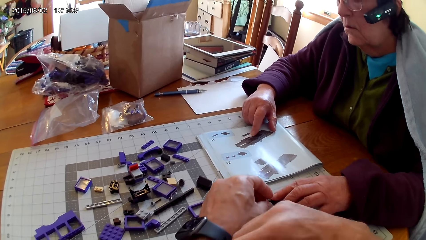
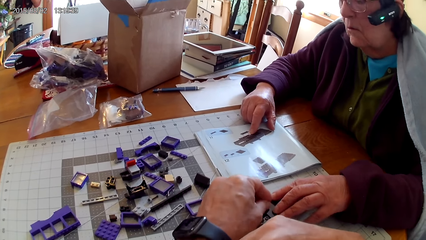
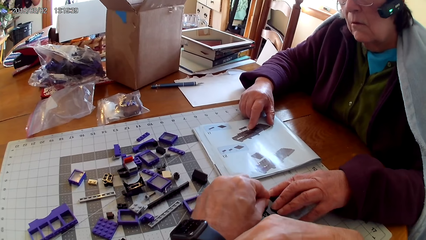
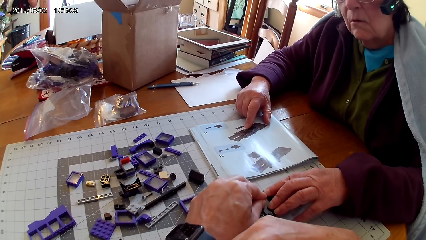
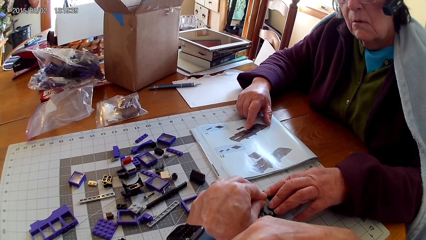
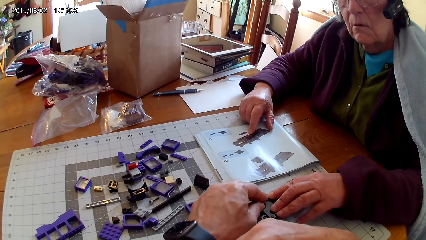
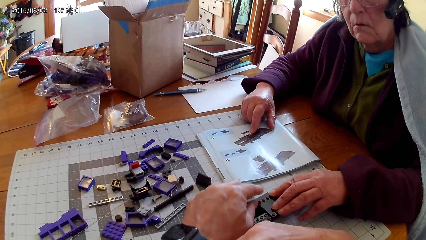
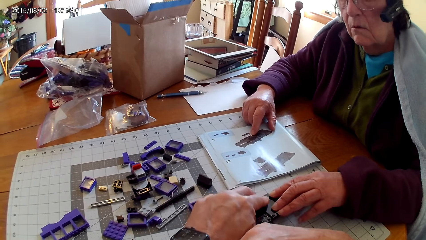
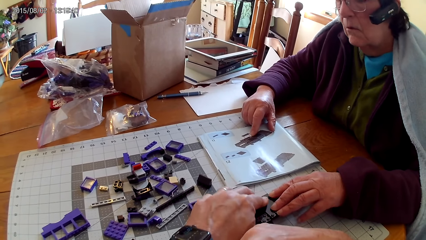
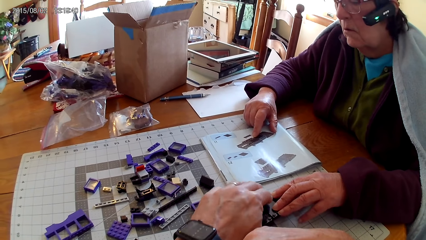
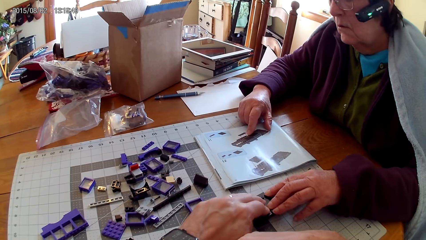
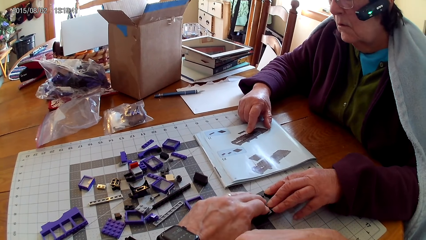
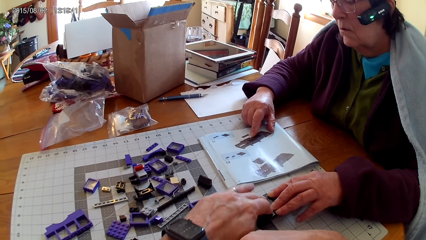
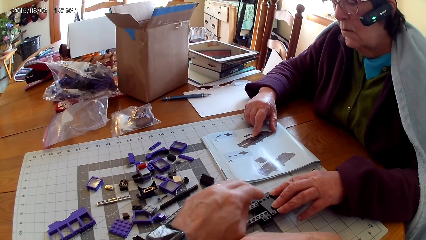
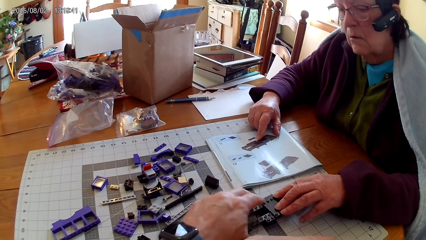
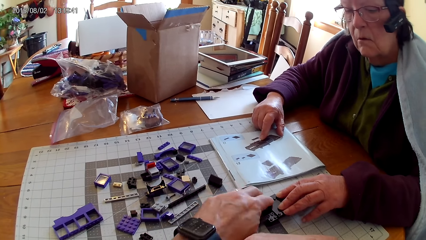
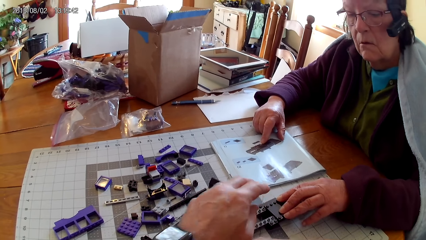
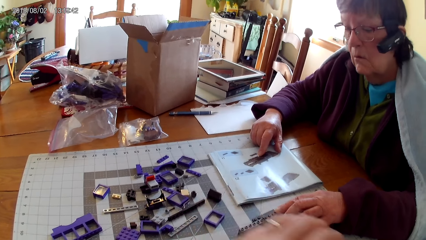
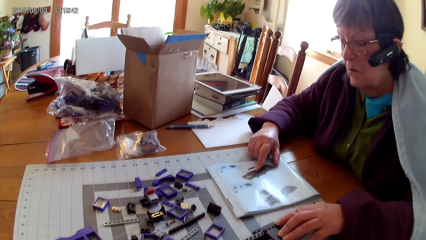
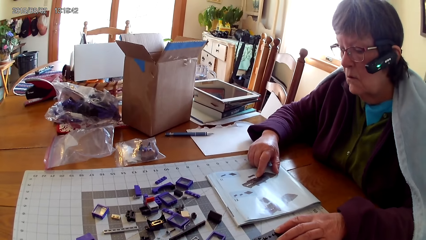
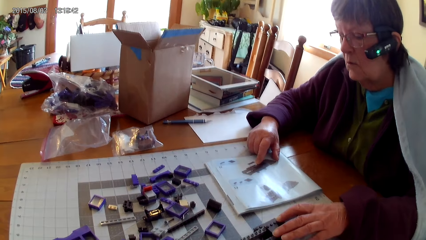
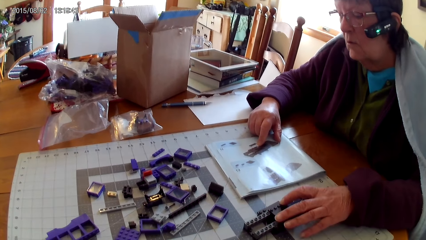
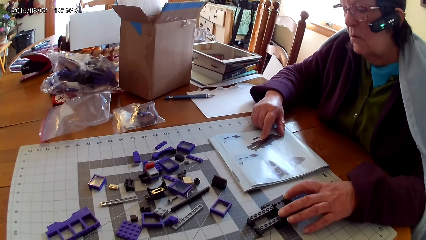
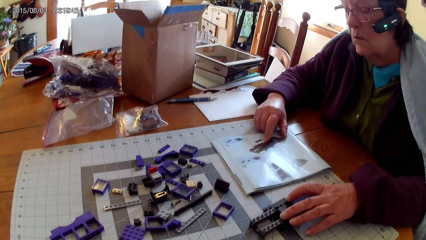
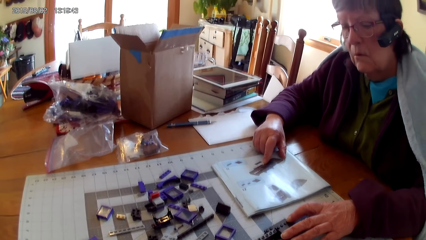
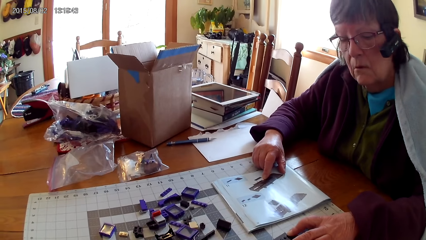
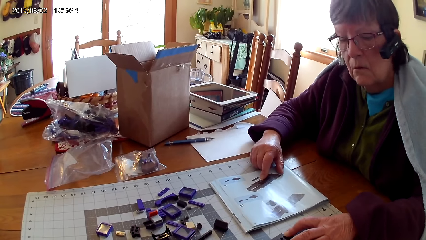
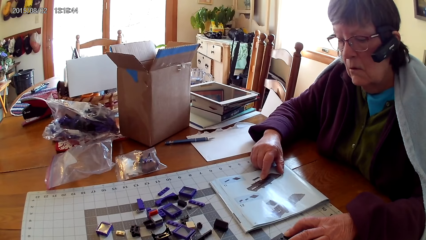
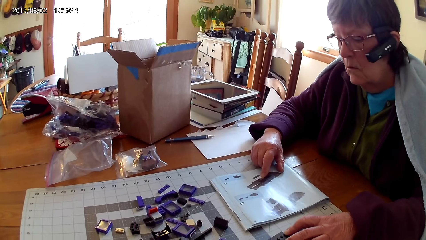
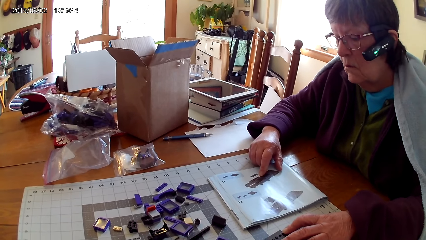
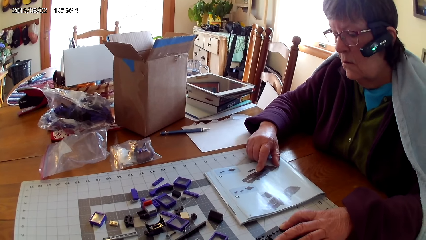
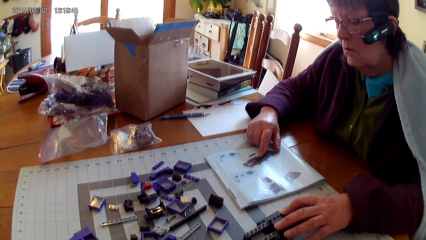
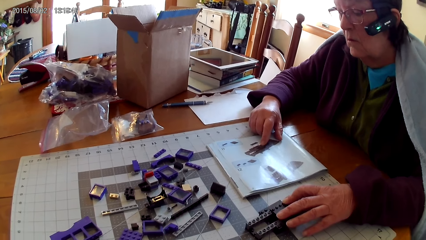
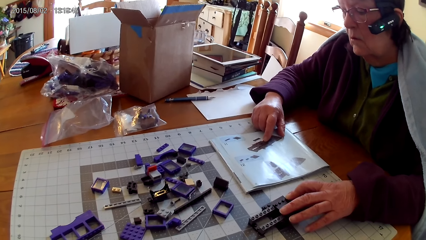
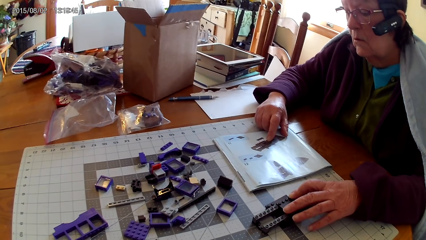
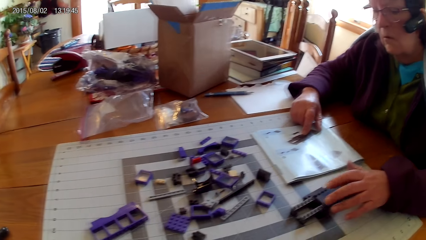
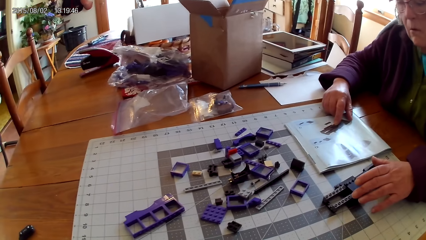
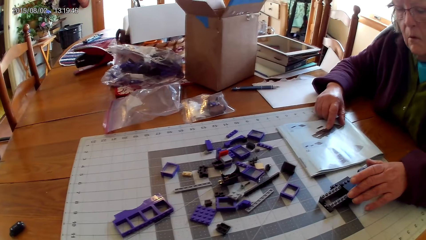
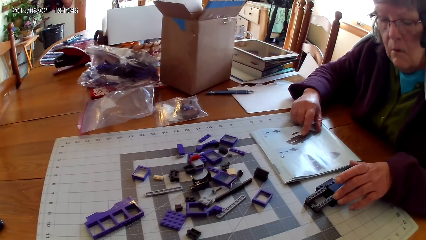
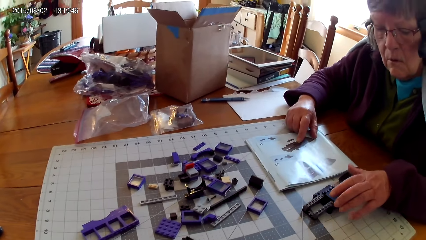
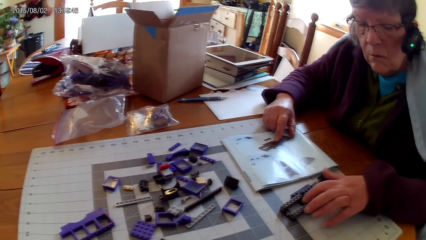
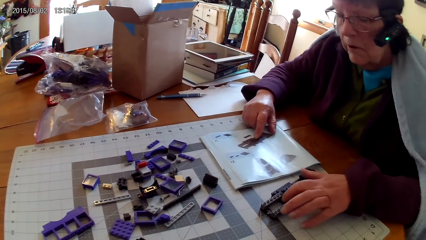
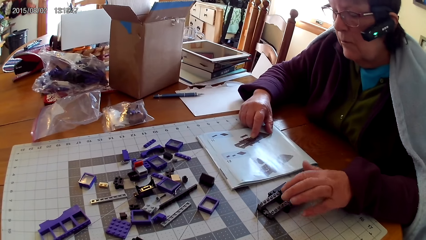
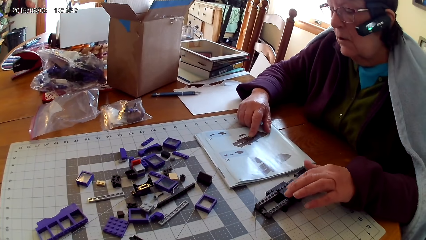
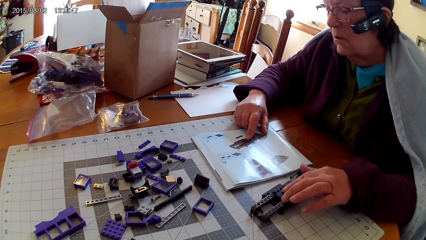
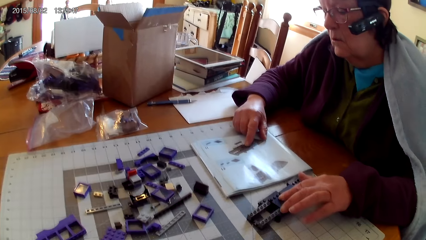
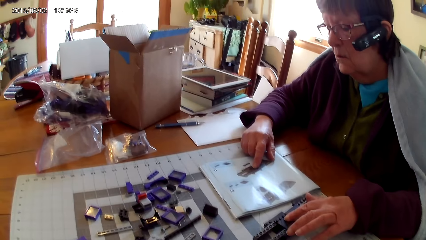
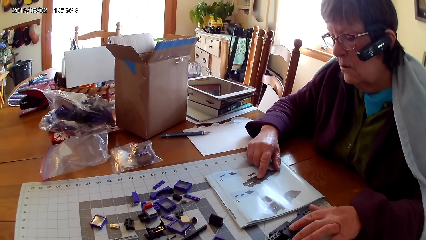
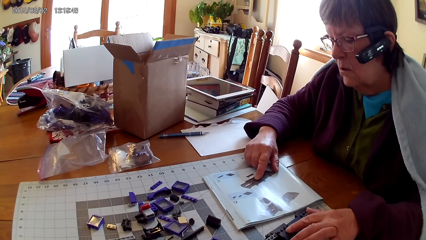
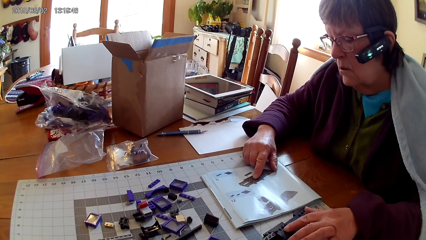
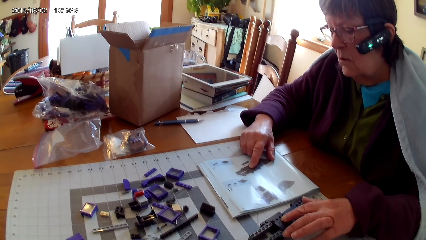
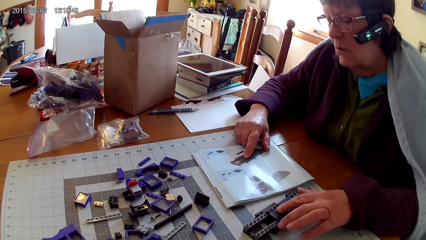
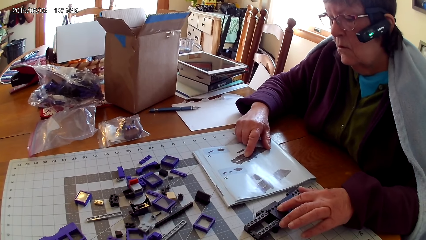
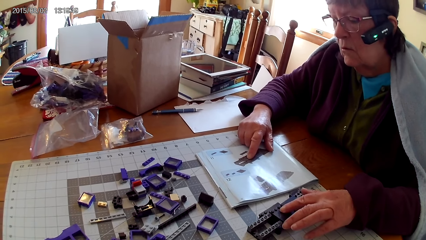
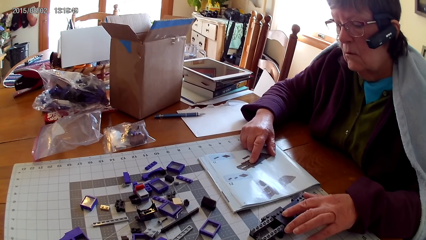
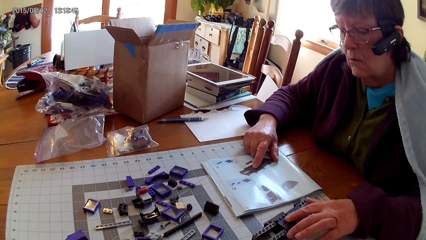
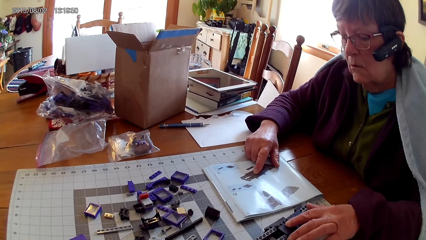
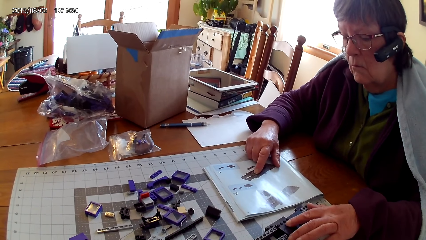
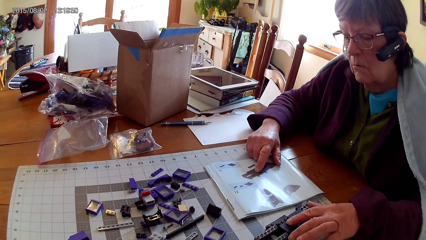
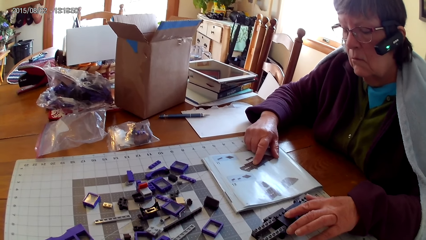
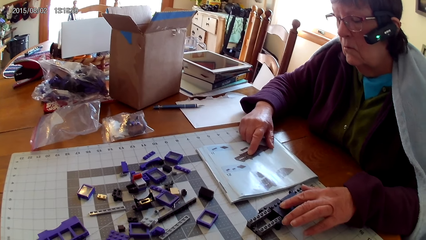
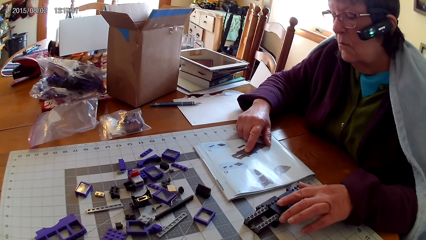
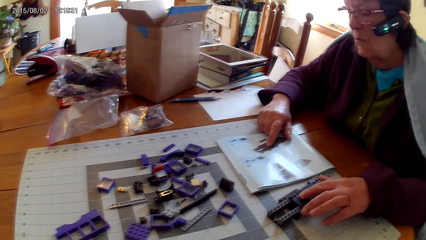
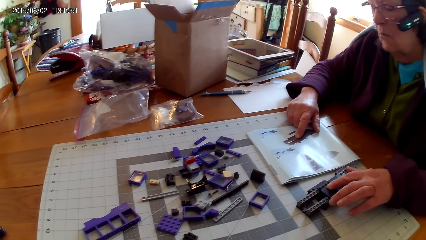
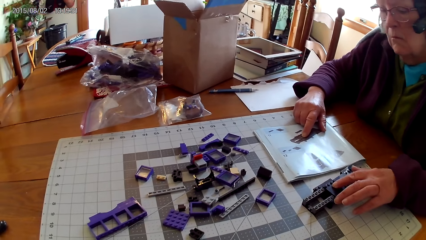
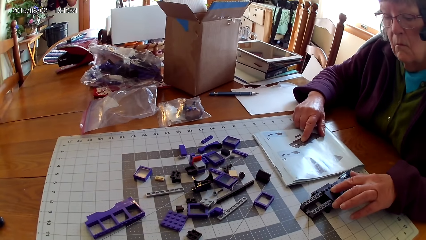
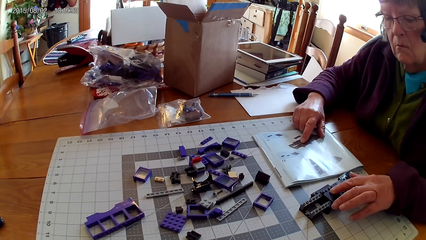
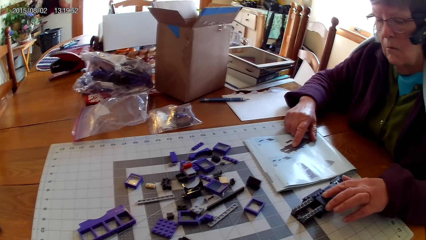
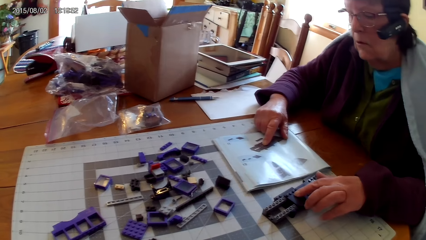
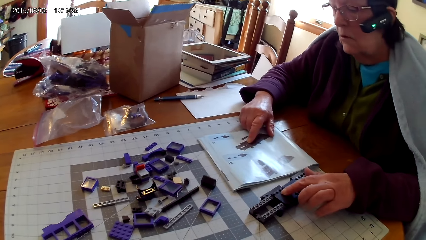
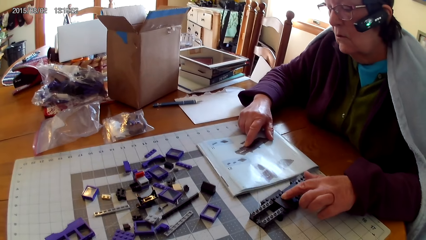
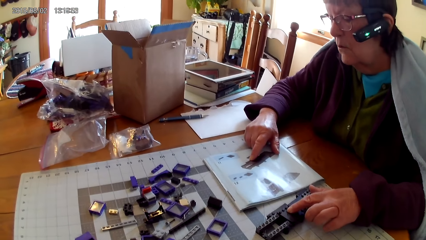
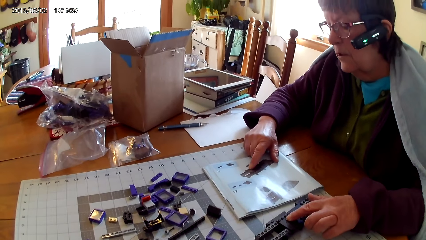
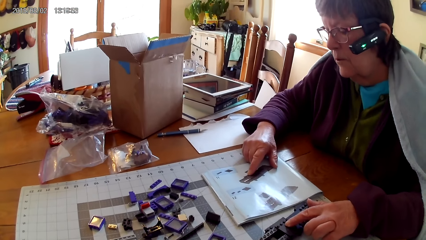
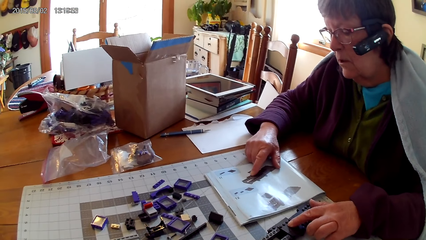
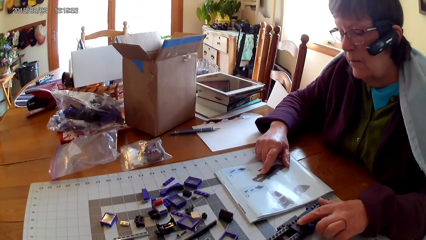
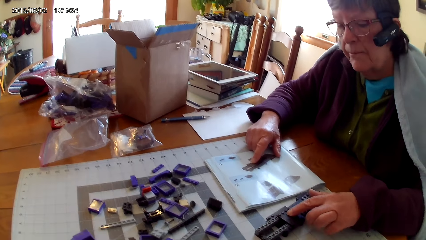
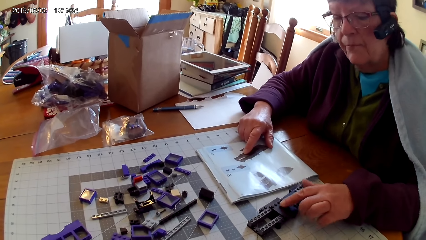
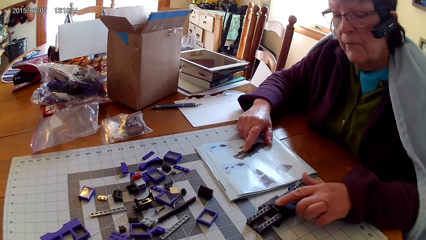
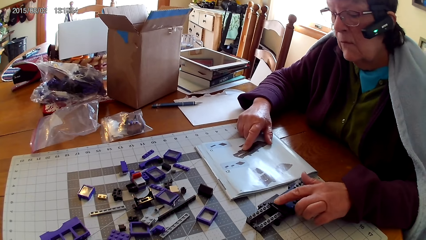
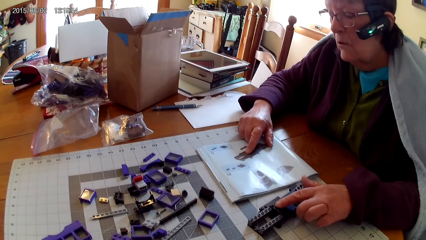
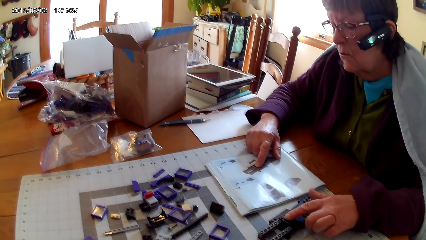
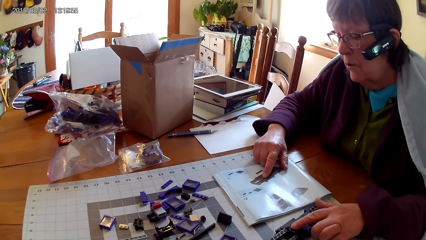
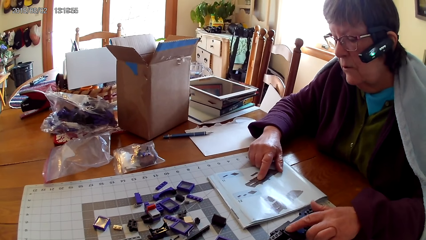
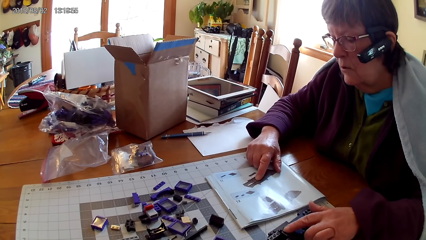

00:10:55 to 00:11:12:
The camera wearer removes their hand from something. A woman reads the manual book. The camera wearer looks around. The woman touches something, moves something, holds a plastic, and reads the manual book. The camera wearer looks around.
